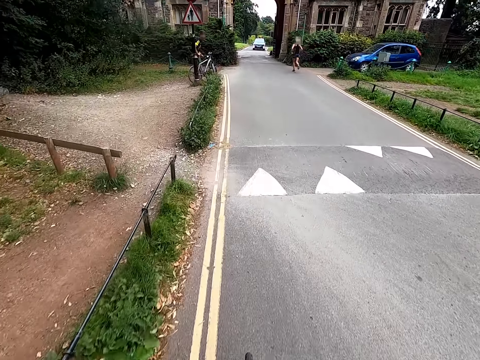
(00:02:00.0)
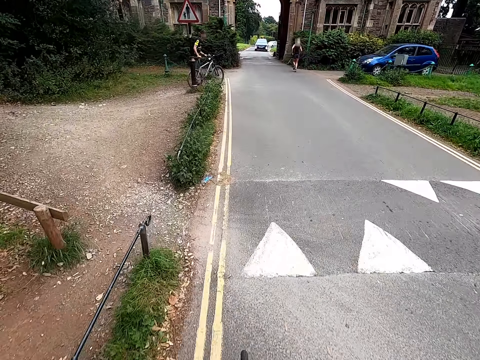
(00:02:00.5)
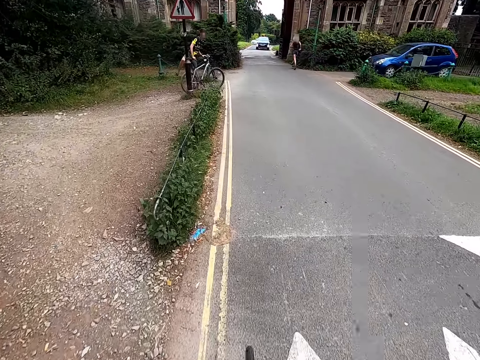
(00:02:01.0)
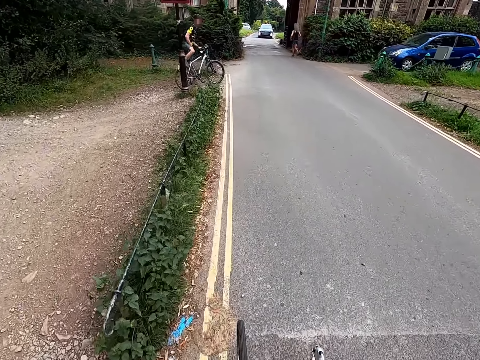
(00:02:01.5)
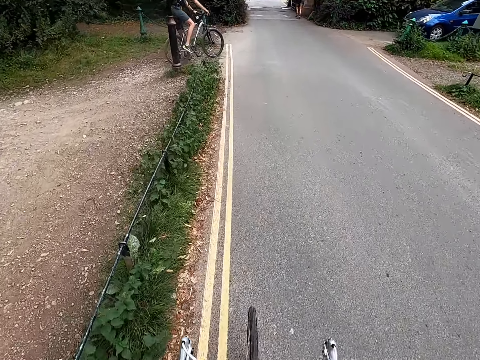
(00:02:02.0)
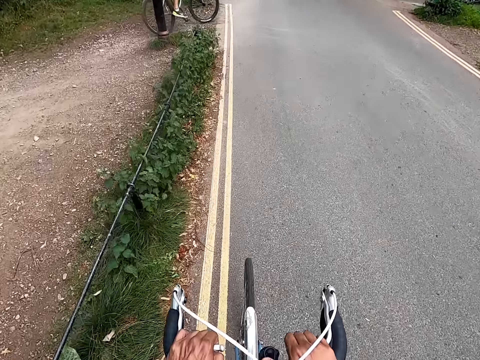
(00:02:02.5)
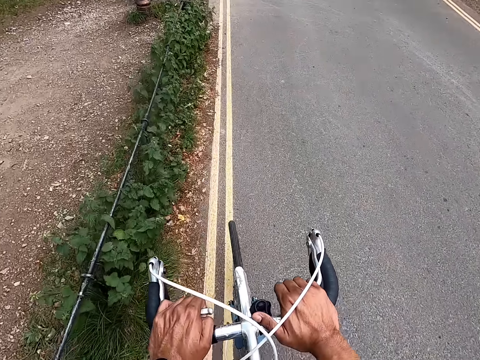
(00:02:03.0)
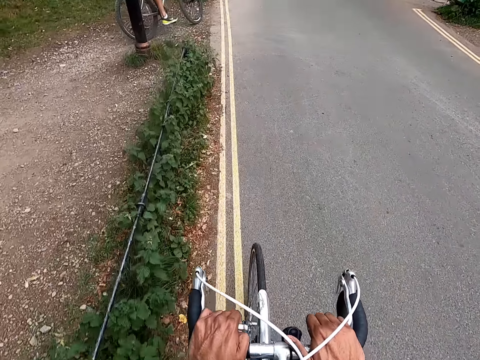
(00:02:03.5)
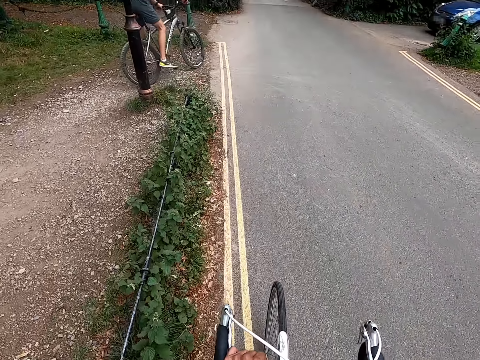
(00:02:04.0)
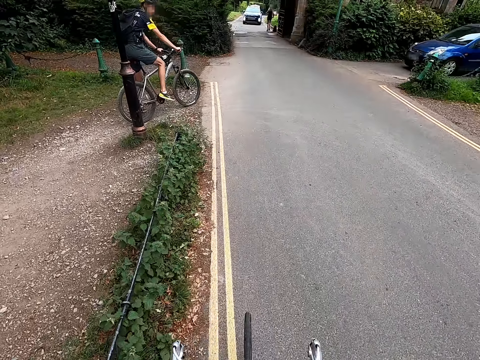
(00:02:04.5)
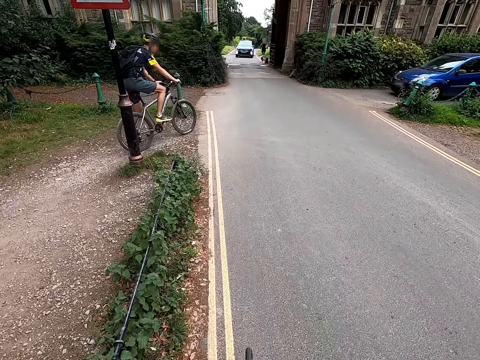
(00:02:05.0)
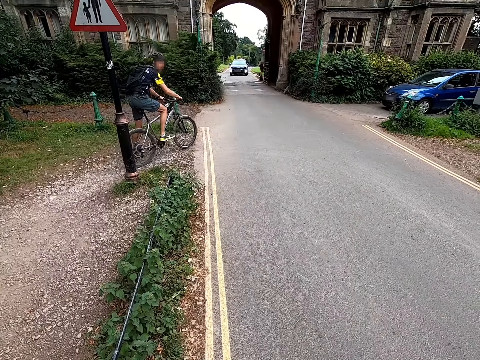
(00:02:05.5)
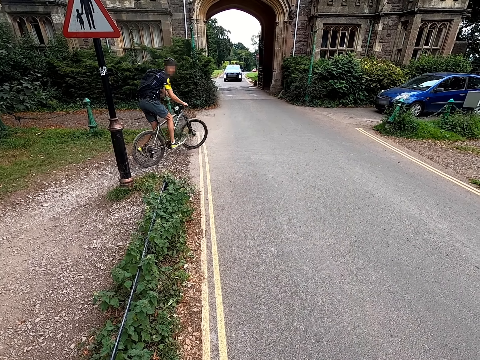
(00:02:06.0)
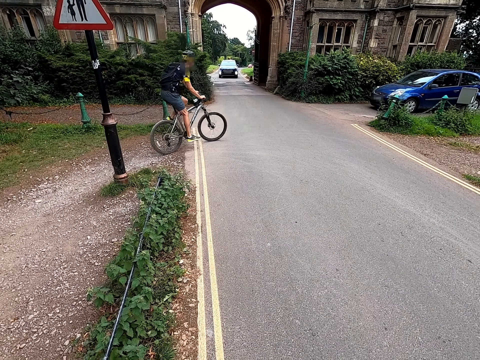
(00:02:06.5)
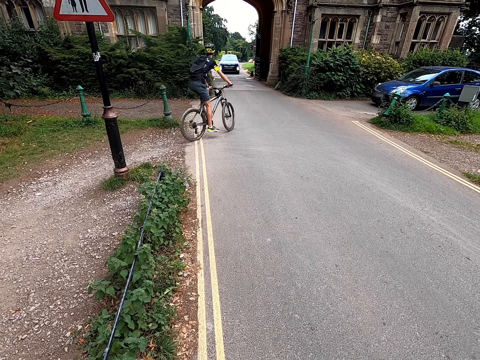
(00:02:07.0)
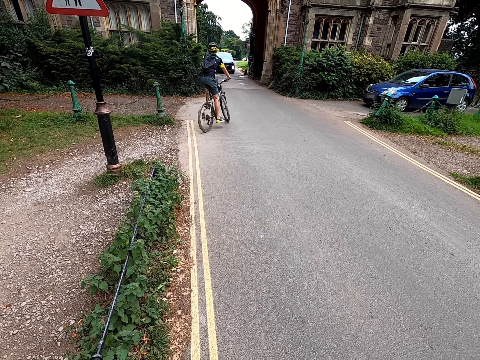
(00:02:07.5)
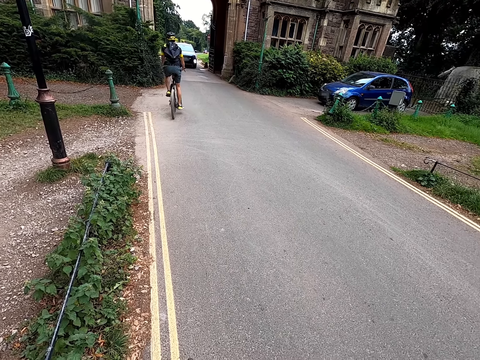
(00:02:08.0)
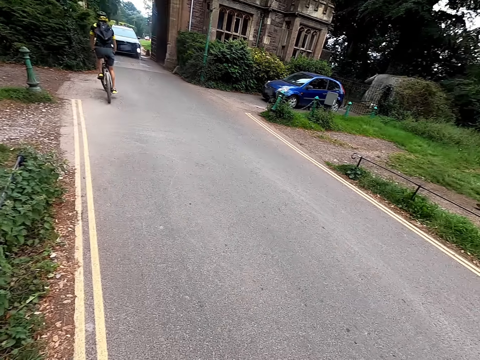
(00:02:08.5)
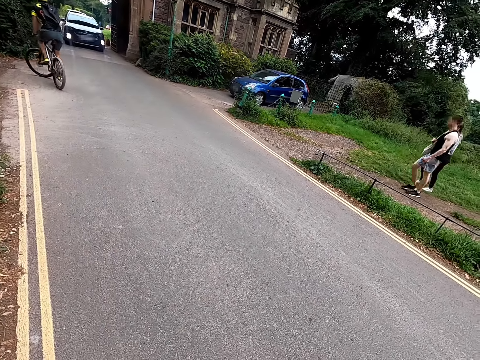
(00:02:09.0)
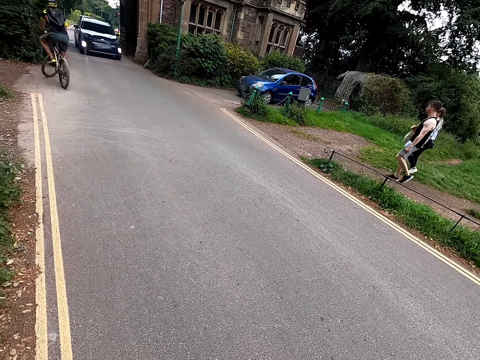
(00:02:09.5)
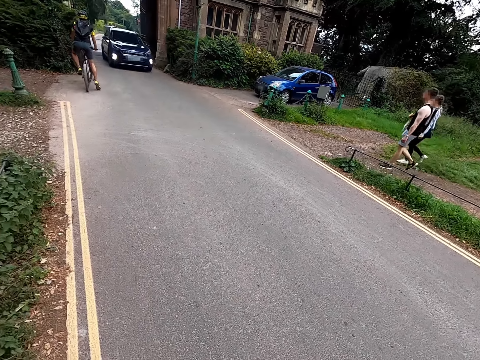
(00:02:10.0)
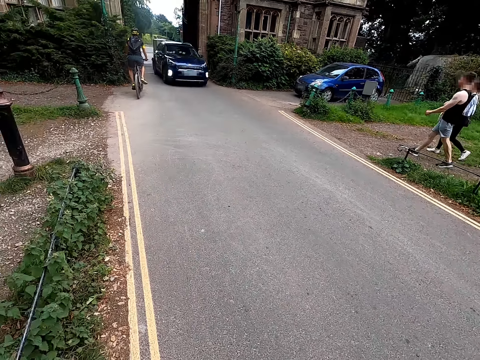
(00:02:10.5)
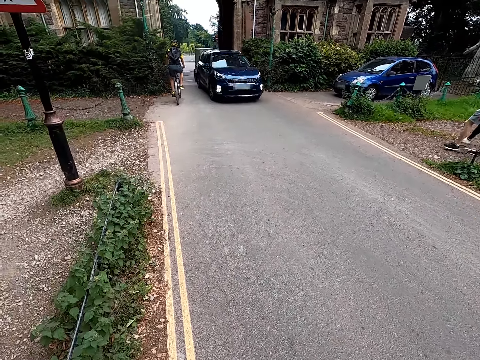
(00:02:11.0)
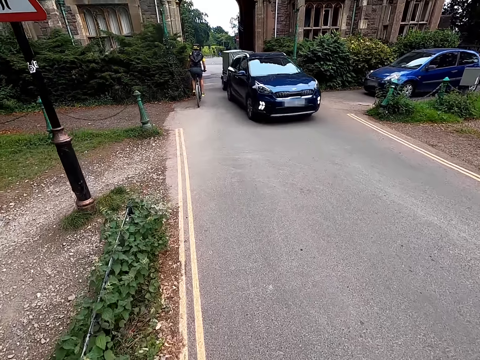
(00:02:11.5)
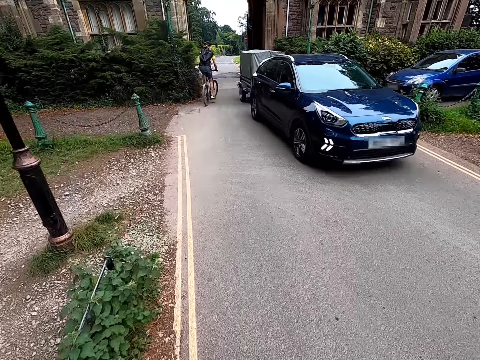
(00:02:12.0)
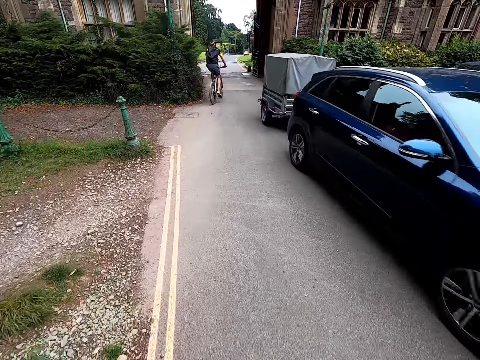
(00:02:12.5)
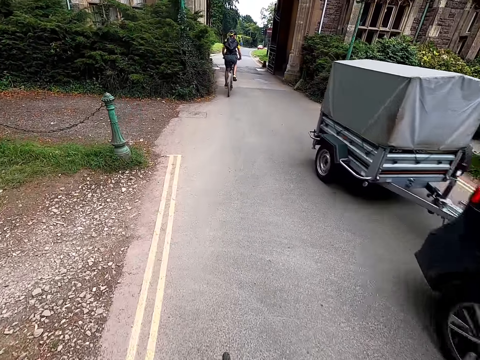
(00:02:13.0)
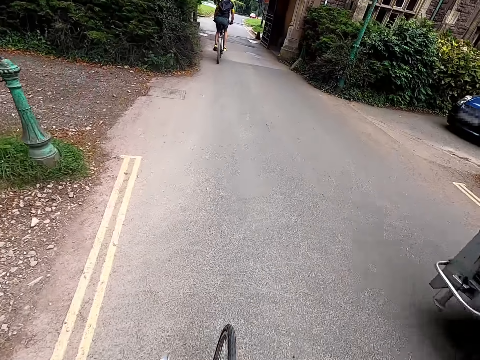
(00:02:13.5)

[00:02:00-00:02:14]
A man climbs on a bike. The camera wearer rides a bike. They stop the bicycle and look around the road. The man cycles. Another man walks. A woman walks. The camera wearer rides the bicycle. The first man cycles.

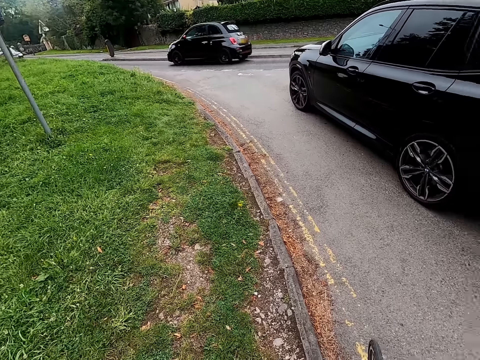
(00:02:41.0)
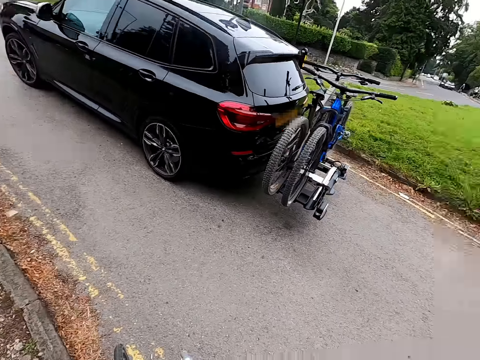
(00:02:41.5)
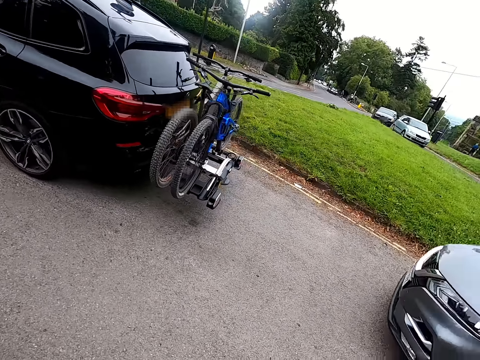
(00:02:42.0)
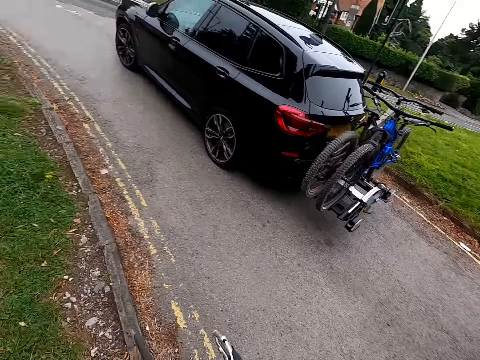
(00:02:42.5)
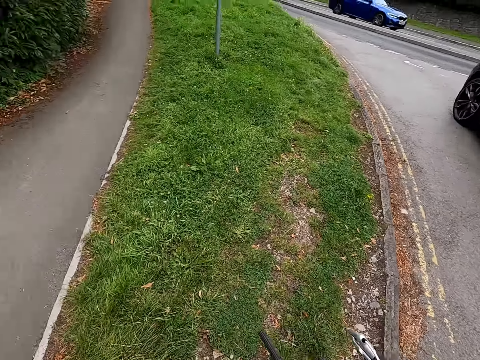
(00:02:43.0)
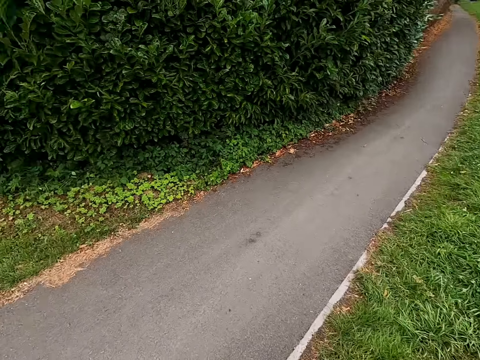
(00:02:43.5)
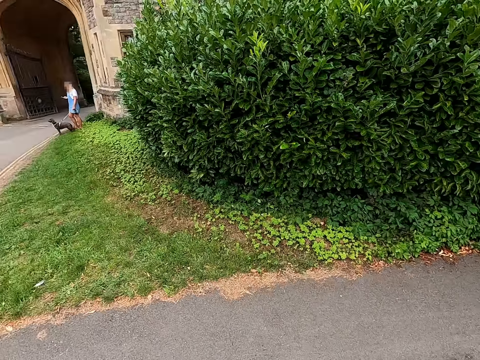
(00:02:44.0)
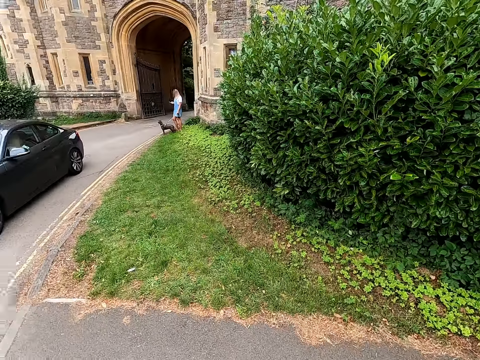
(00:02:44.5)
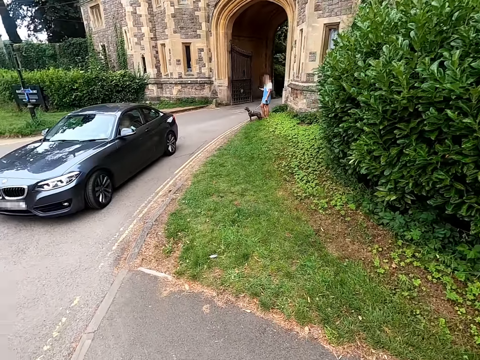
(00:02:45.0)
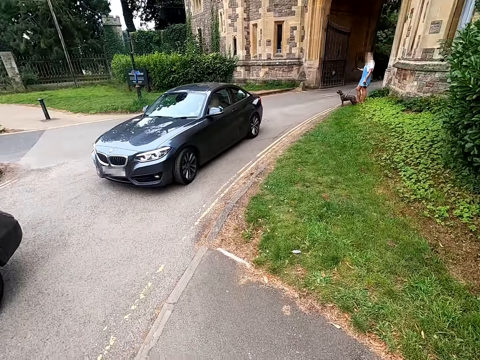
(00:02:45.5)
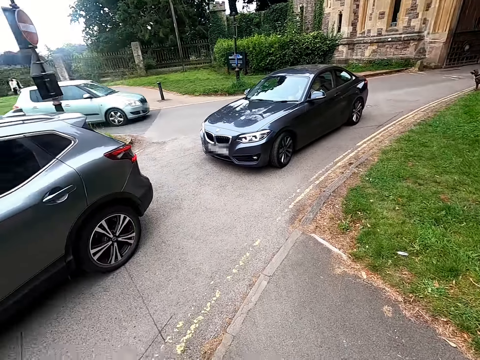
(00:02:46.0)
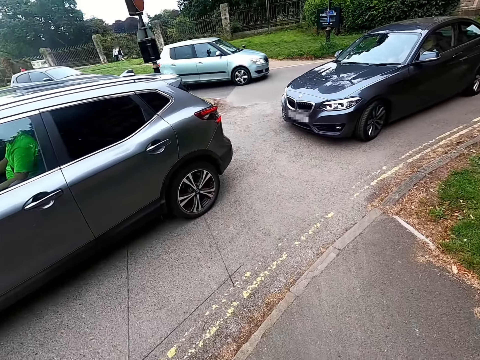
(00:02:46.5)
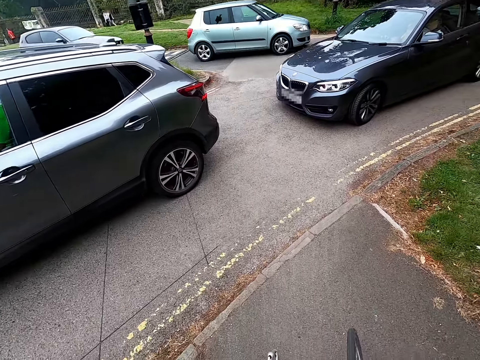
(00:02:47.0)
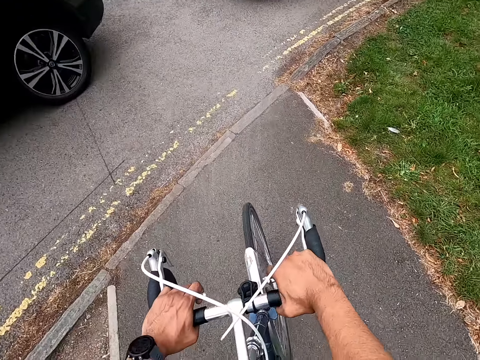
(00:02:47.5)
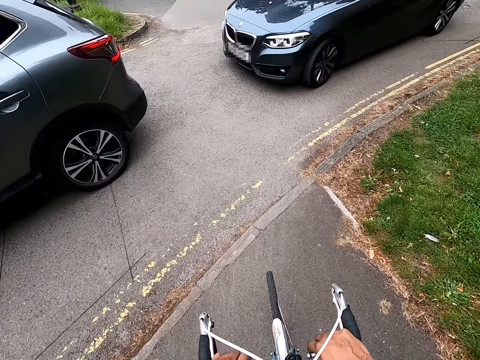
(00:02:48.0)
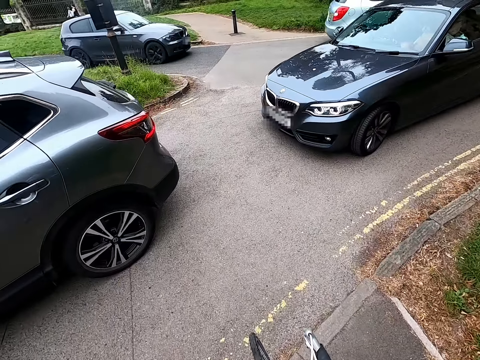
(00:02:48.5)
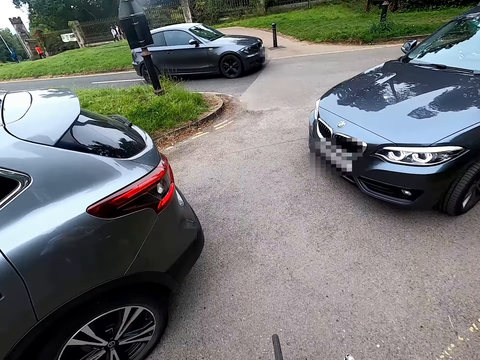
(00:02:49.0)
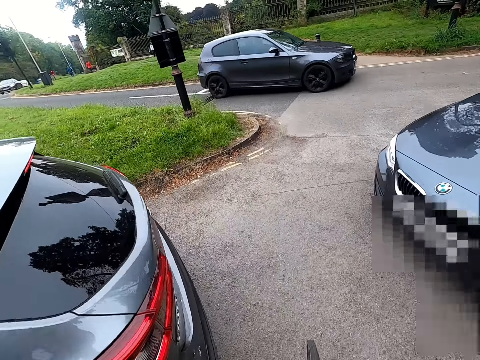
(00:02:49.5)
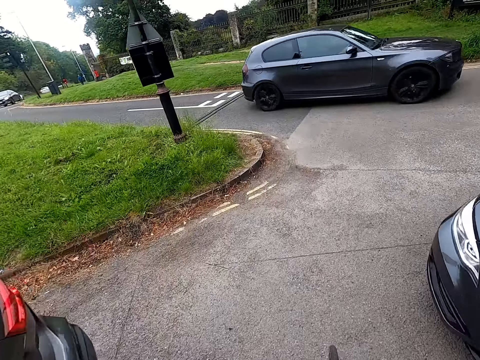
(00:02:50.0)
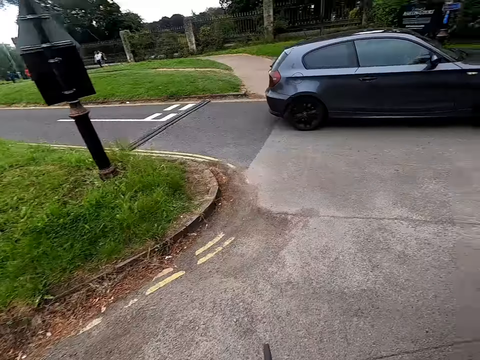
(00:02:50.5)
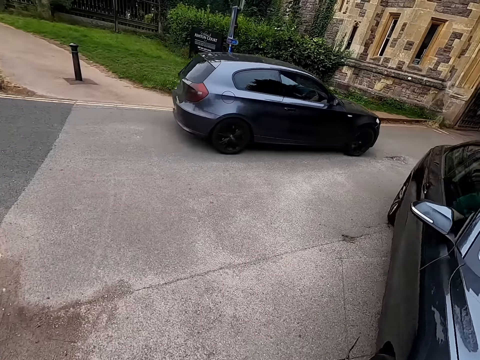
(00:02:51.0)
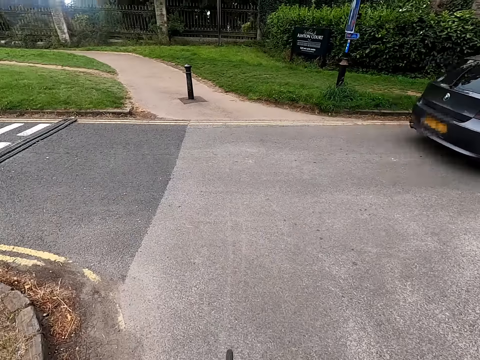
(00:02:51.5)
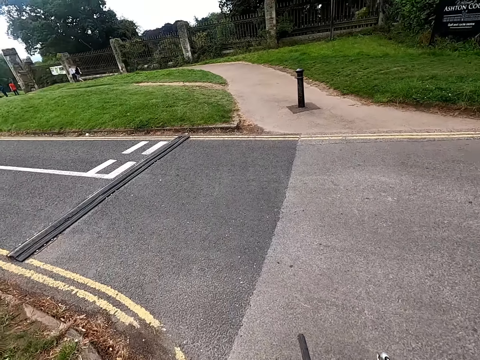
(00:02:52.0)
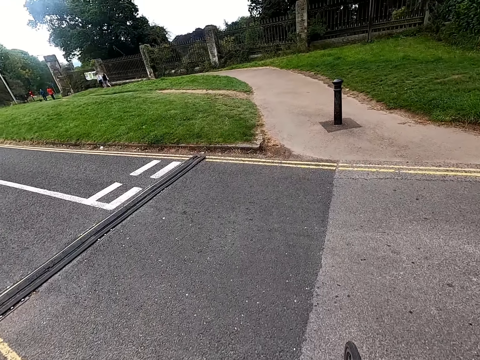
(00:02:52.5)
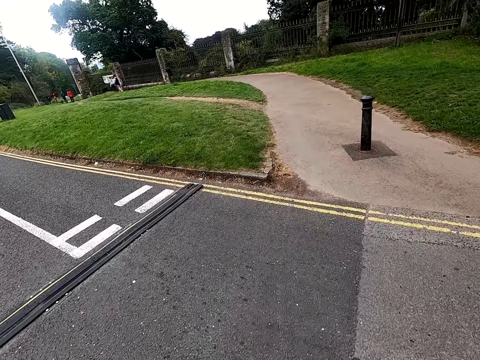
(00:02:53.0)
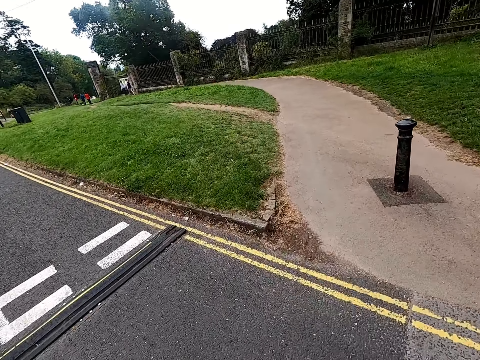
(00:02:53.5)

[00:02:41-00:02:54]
The camera wearer turns around. They look around. They ride a bicycle.
